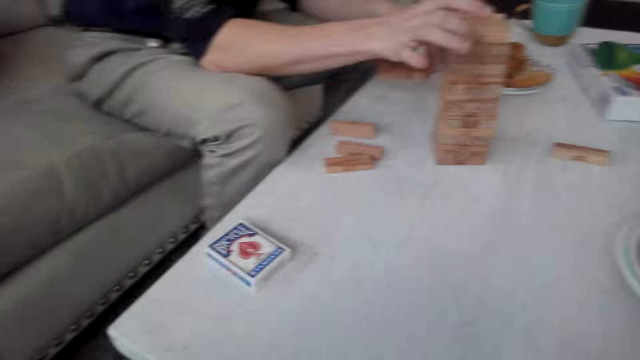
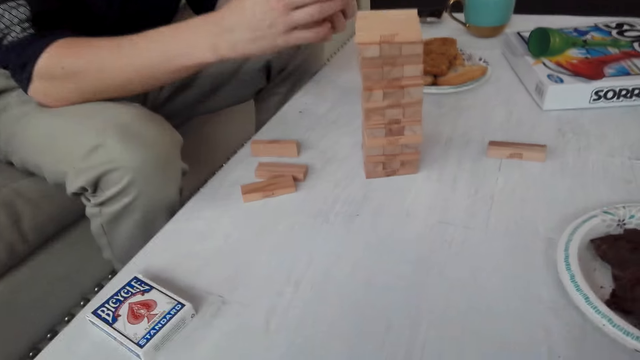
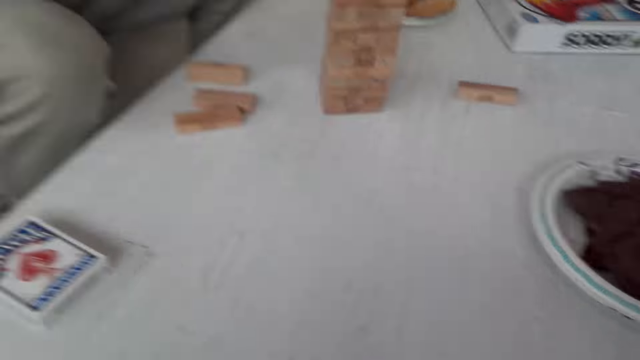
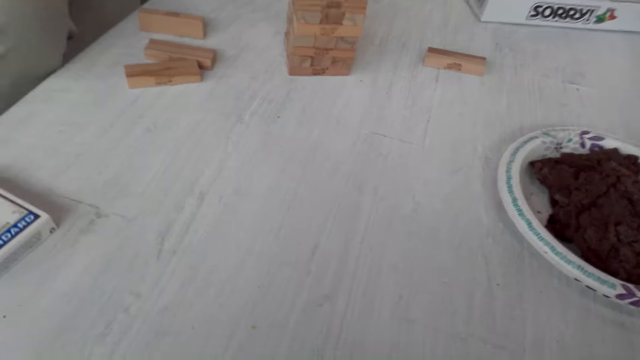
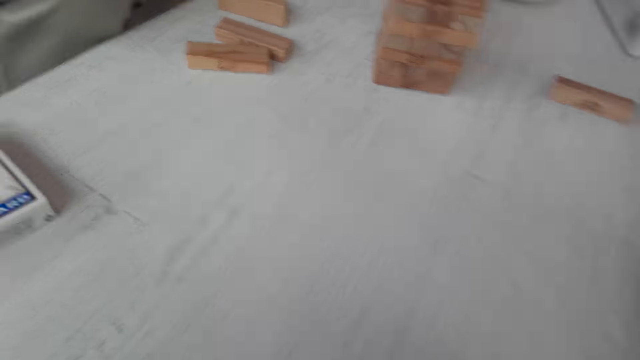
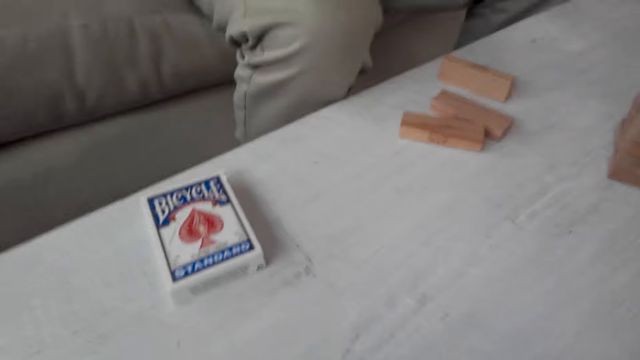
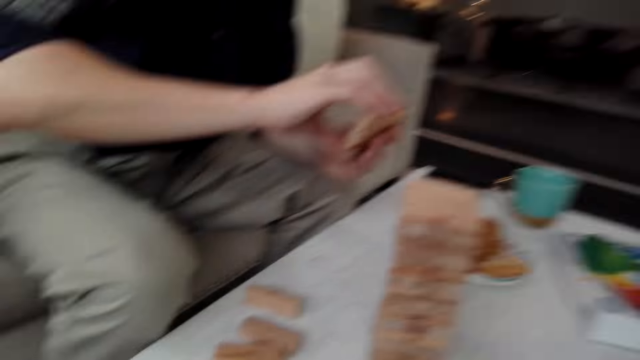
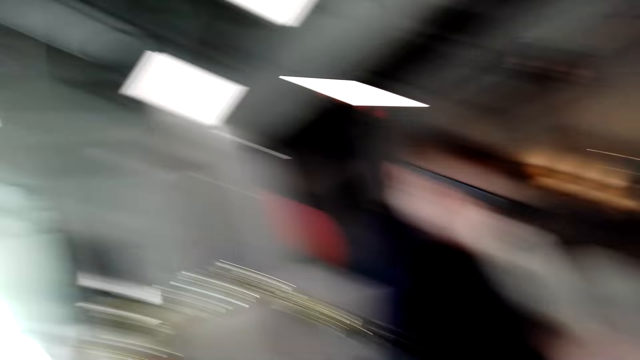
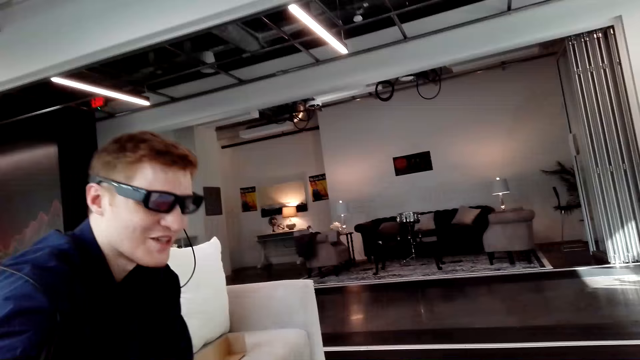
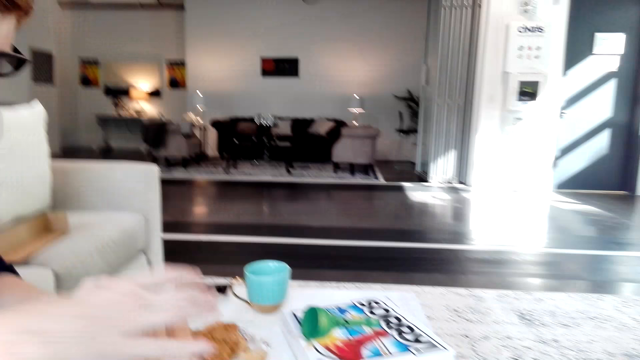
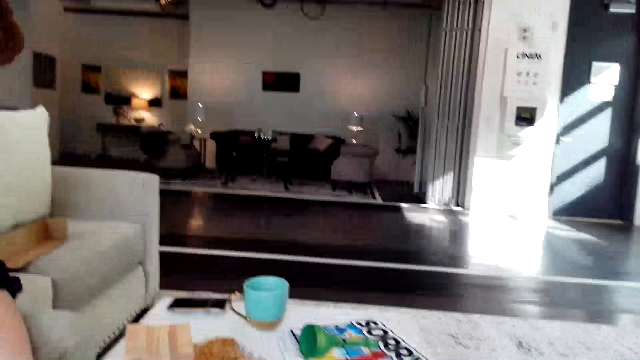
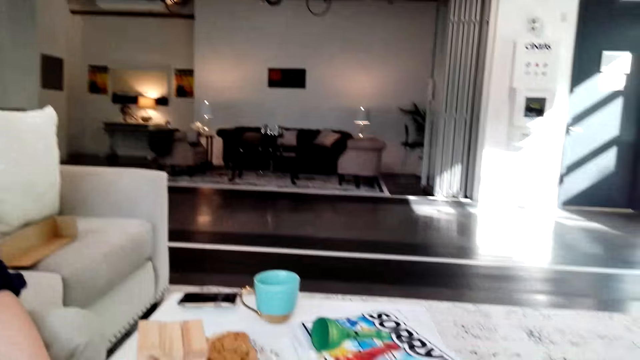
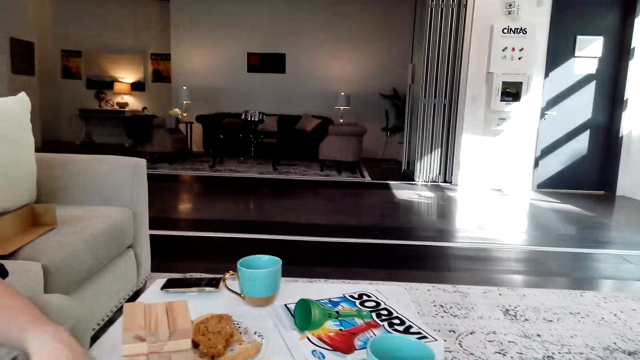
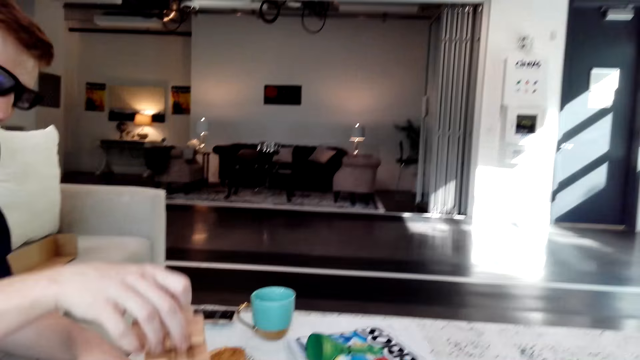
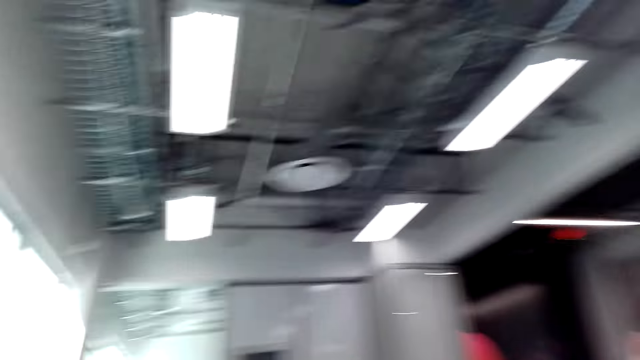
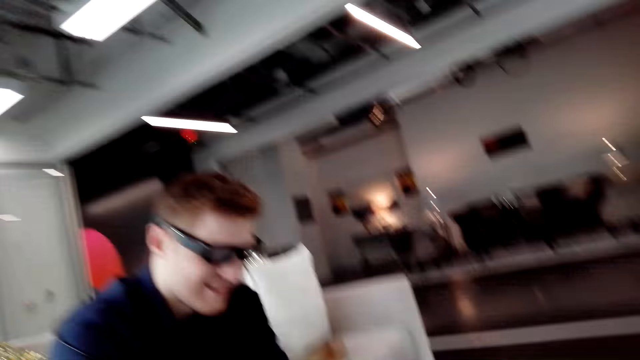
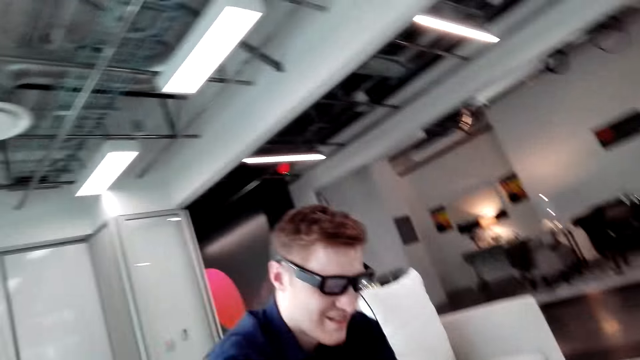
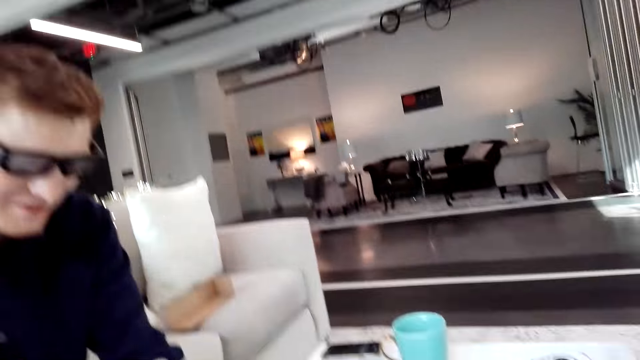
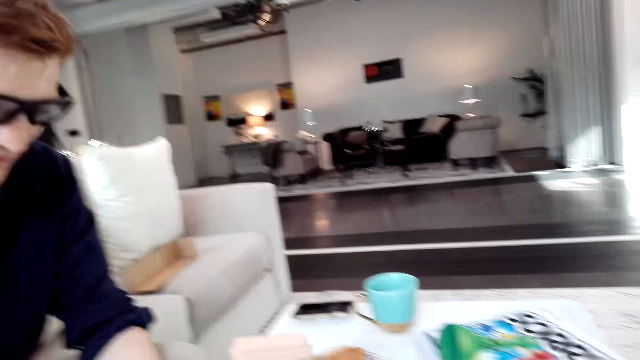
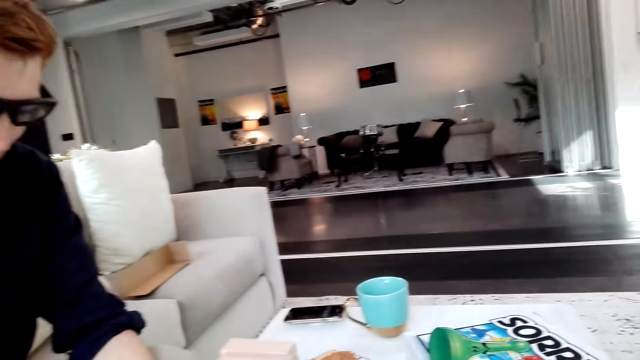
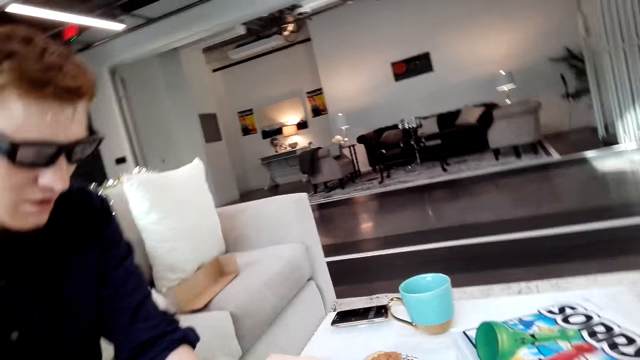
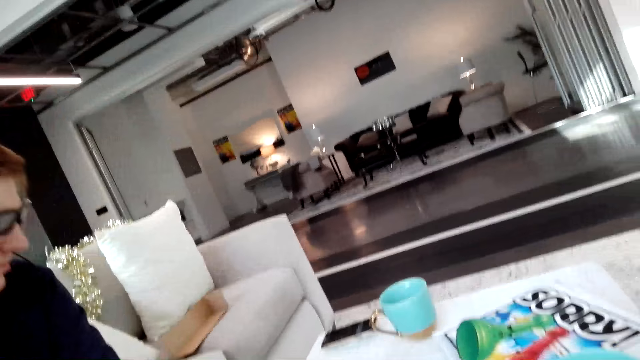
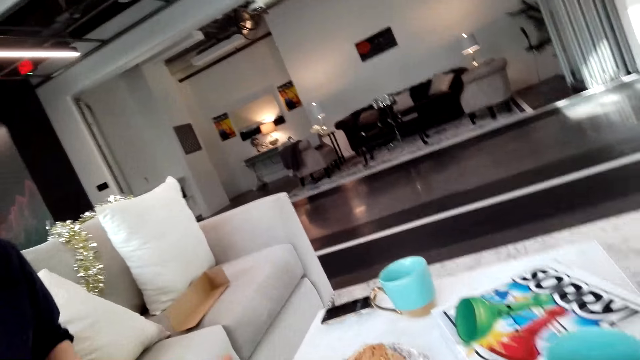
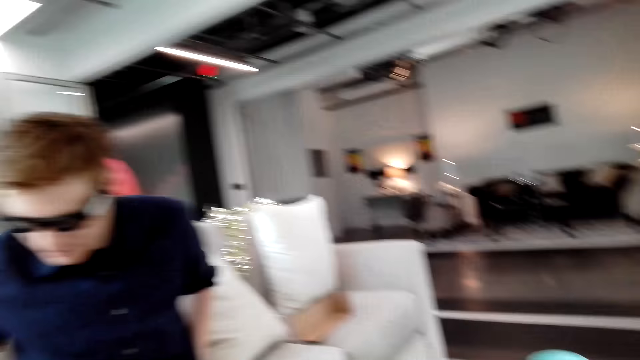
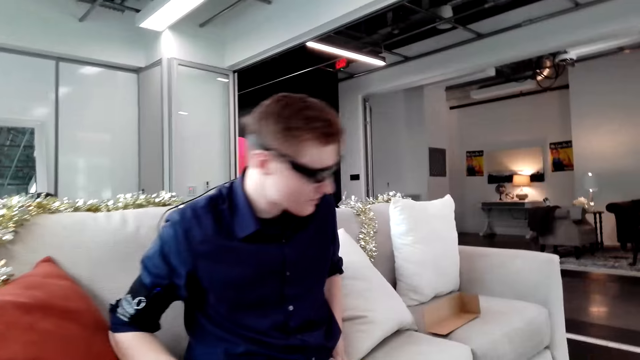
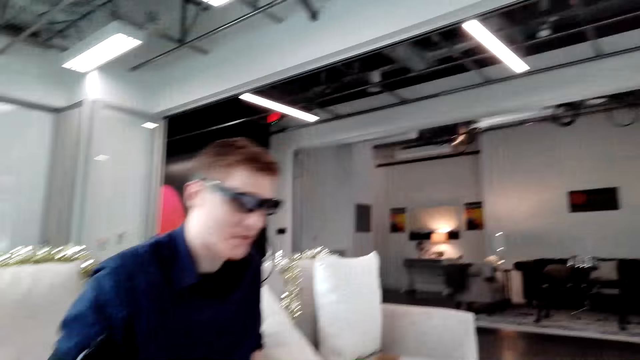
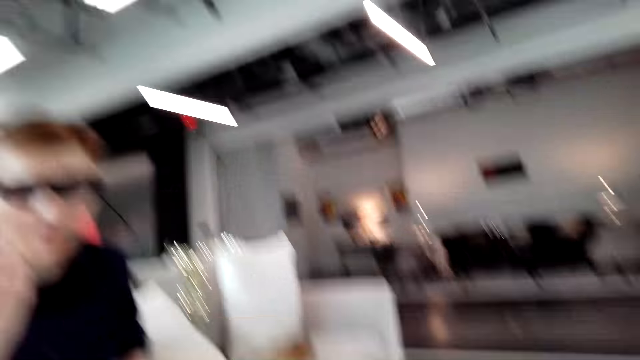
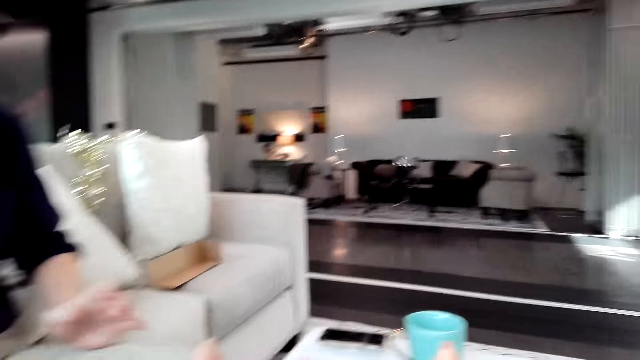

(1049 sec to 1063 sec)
The camera wearer looks around. They converse with a man. They look around. The man arranges the Jenga blocks or wooden blocks and places the wooden blocks on the other wooden blocks. The camera wearer converses with the man.

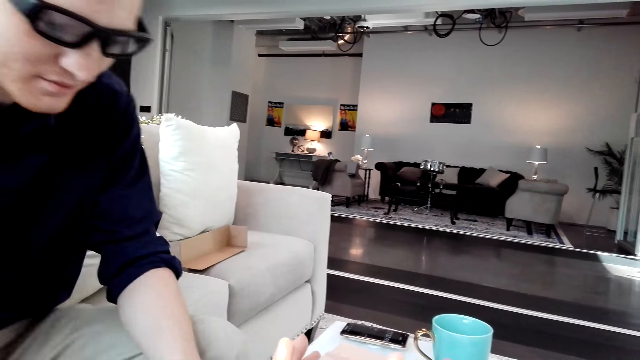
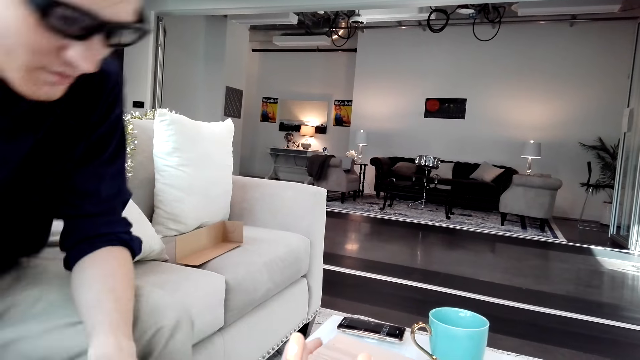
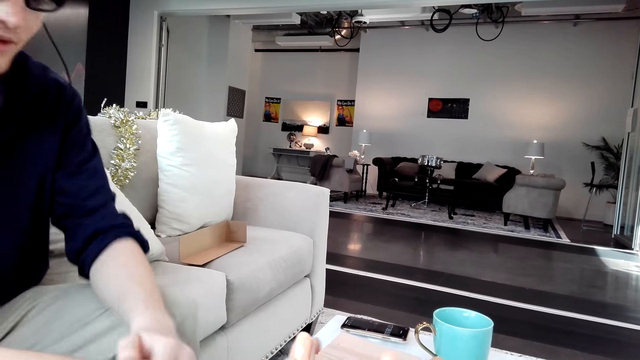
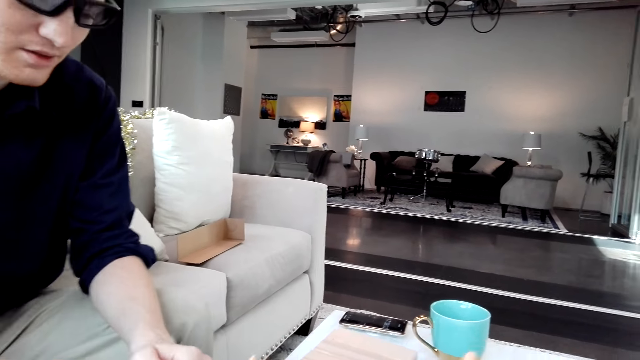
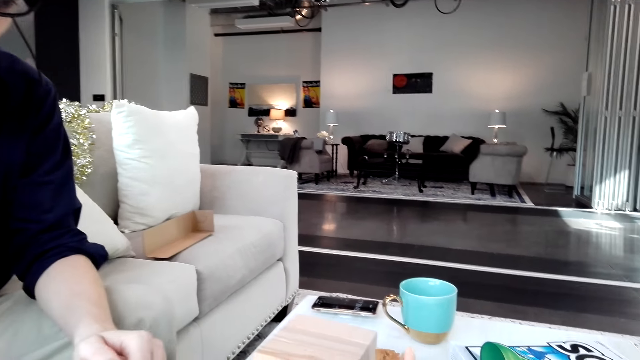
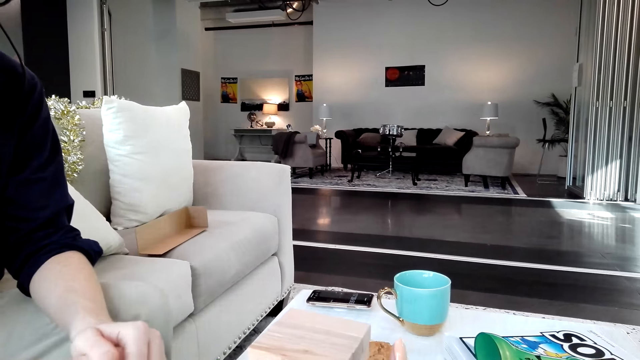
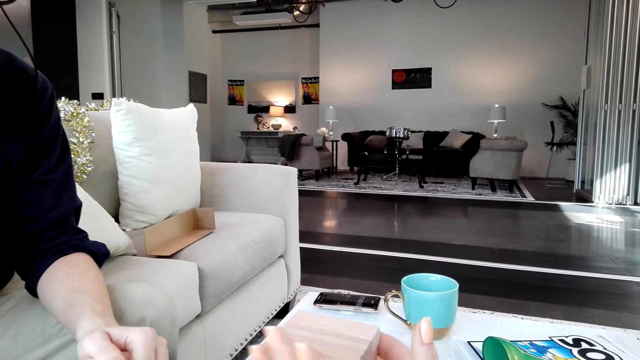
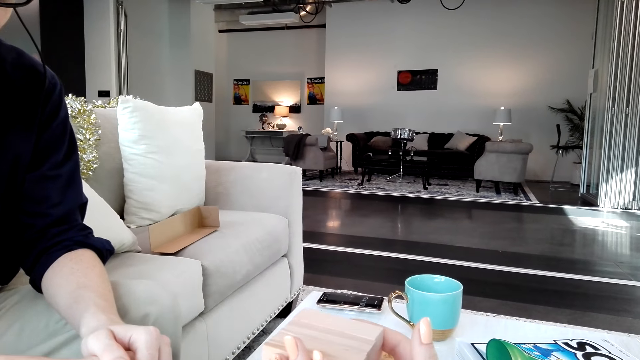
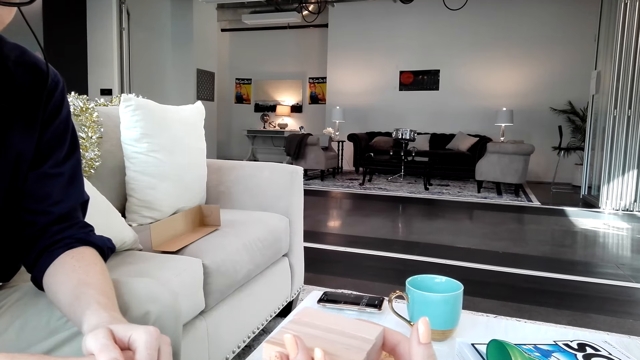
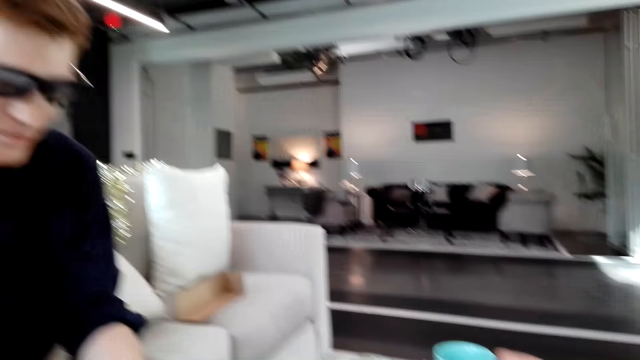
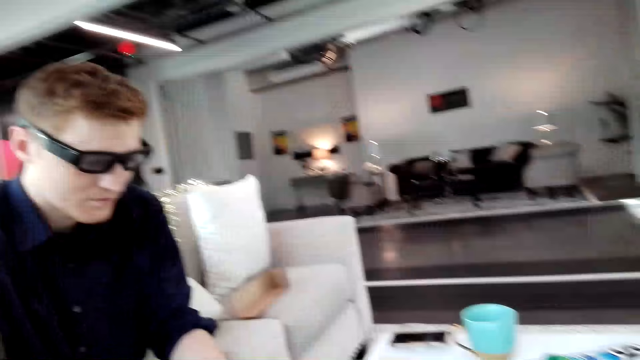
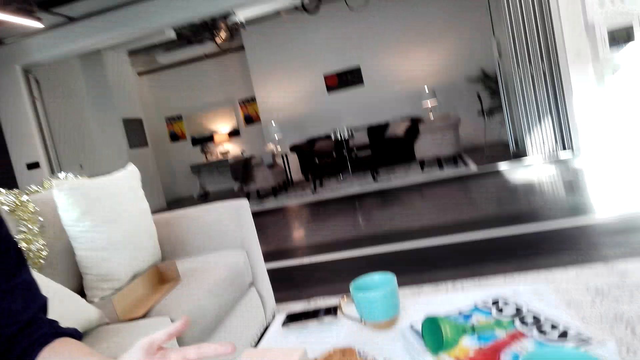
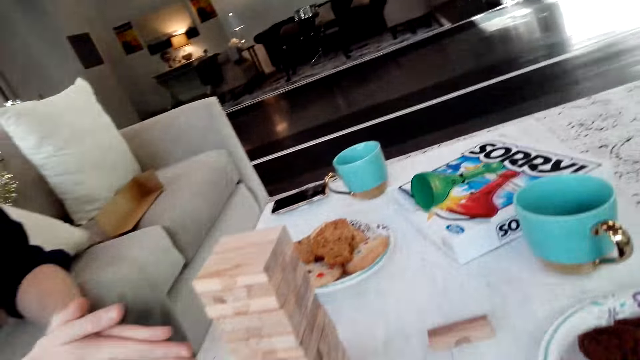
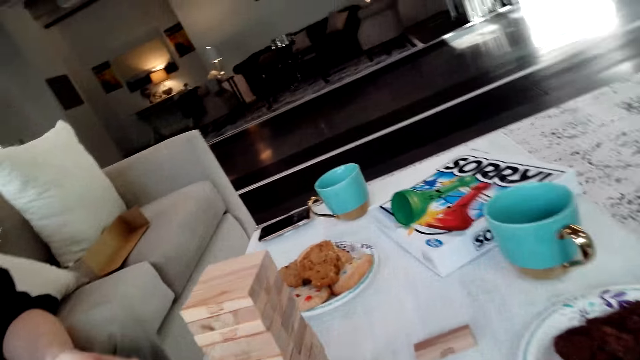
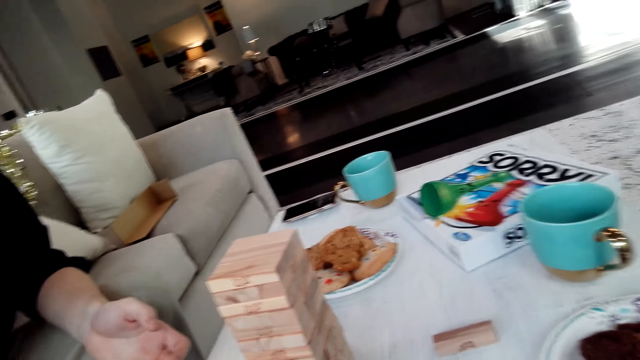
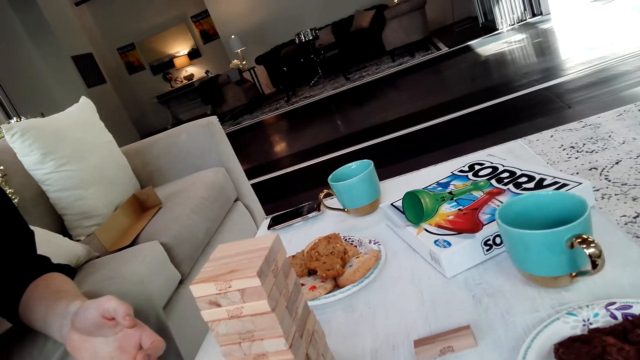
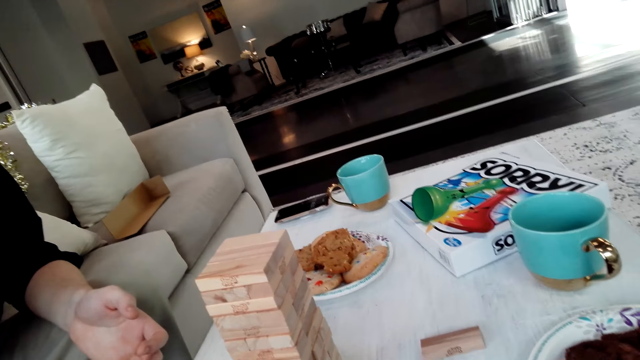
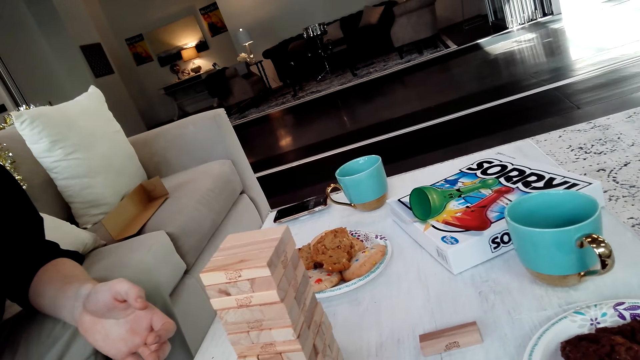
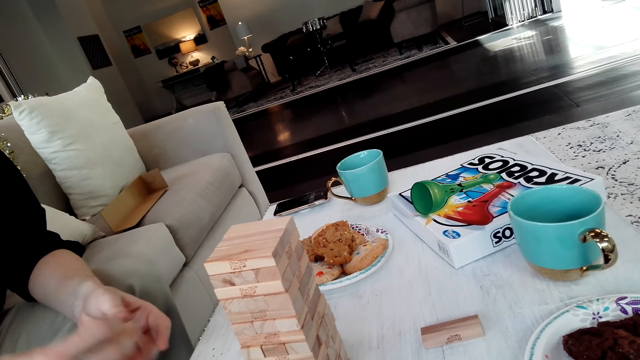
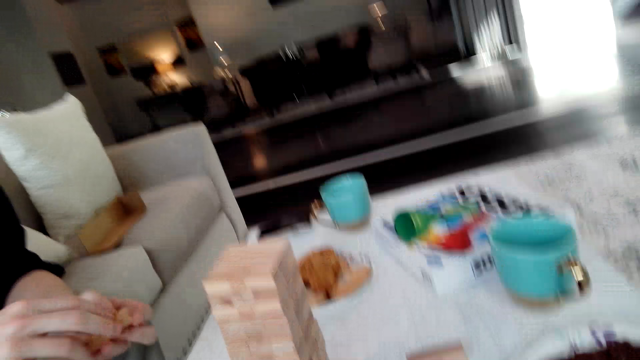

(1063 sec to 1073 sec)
The camera wearer touches the Jenga blocks. They look around.
